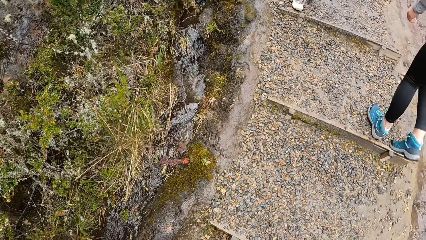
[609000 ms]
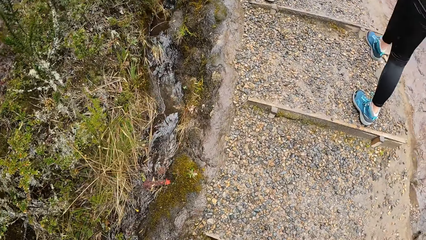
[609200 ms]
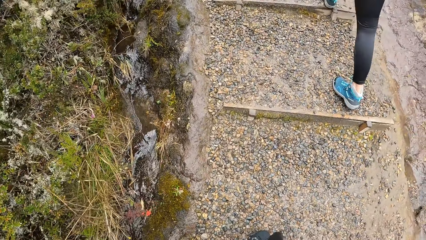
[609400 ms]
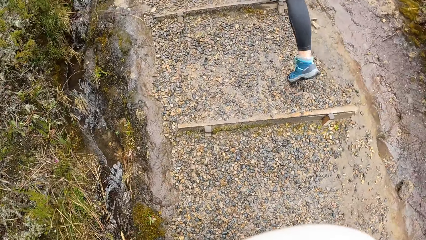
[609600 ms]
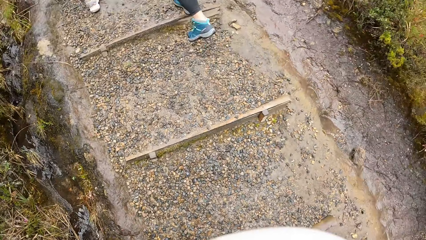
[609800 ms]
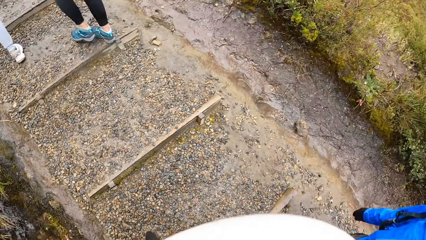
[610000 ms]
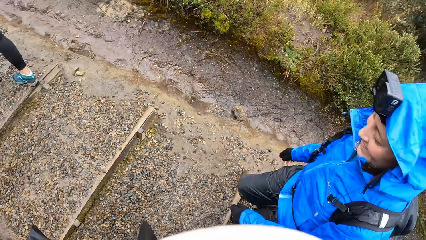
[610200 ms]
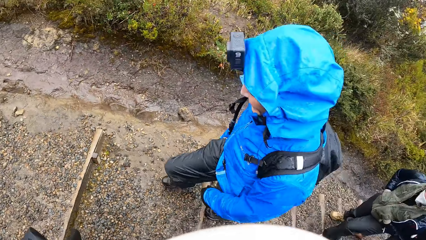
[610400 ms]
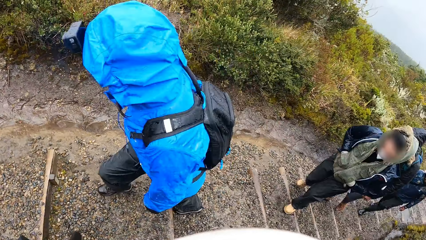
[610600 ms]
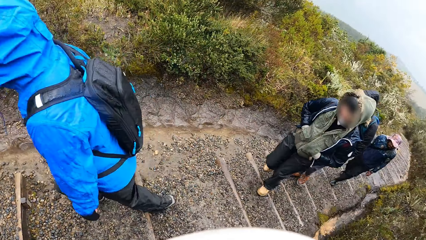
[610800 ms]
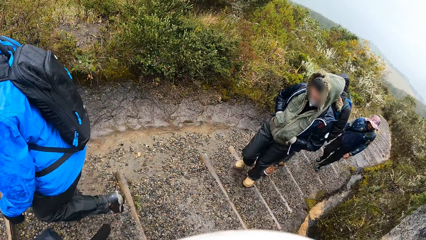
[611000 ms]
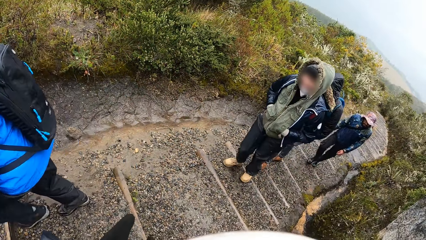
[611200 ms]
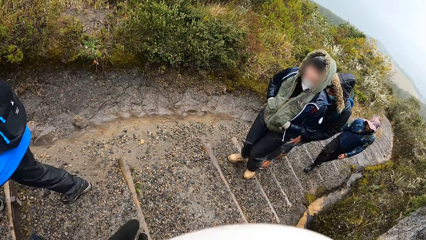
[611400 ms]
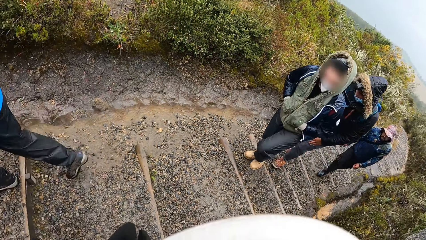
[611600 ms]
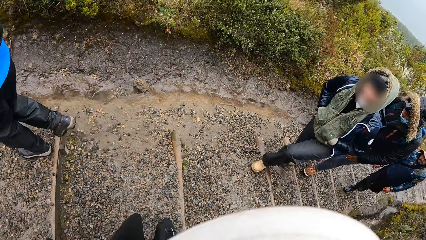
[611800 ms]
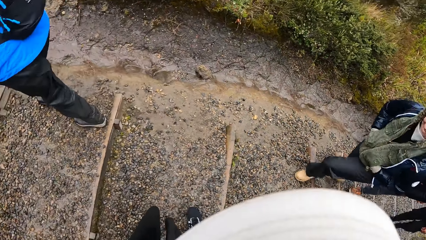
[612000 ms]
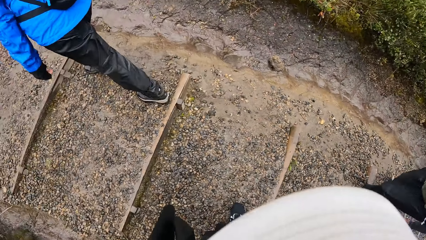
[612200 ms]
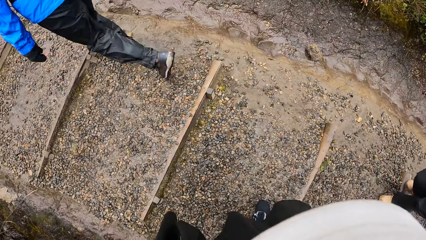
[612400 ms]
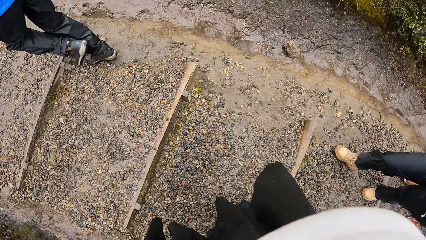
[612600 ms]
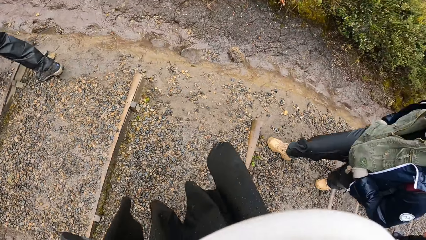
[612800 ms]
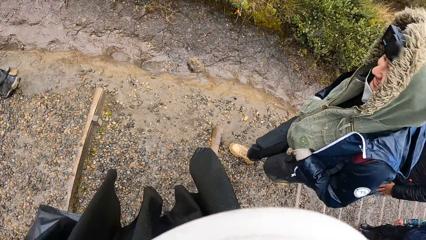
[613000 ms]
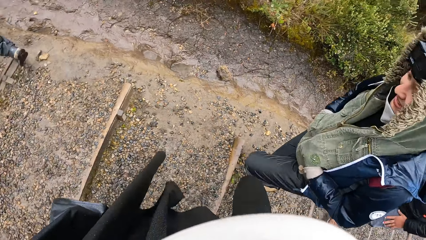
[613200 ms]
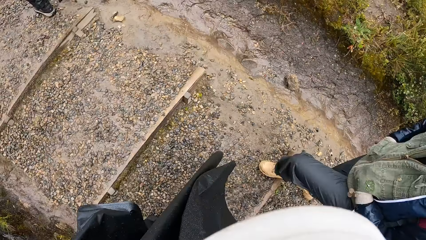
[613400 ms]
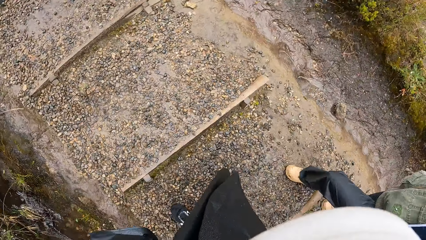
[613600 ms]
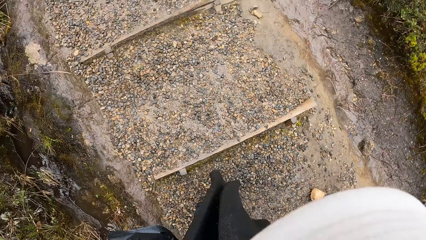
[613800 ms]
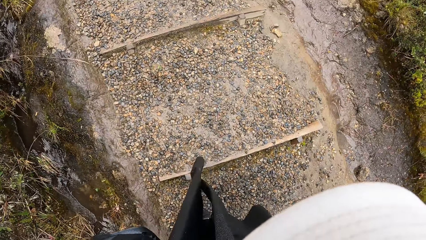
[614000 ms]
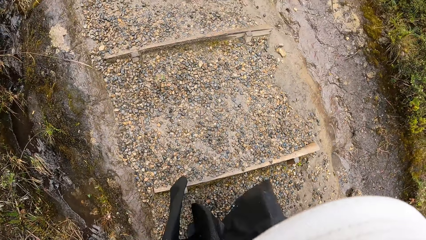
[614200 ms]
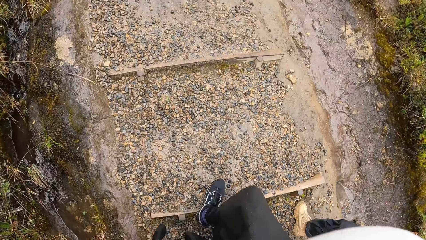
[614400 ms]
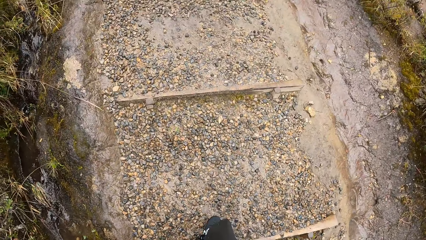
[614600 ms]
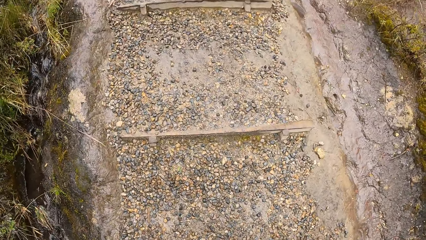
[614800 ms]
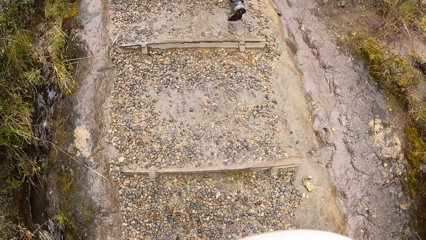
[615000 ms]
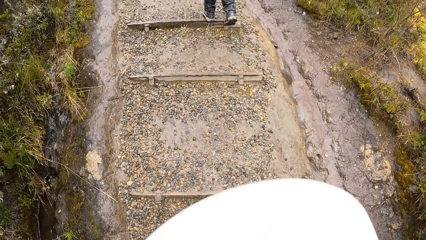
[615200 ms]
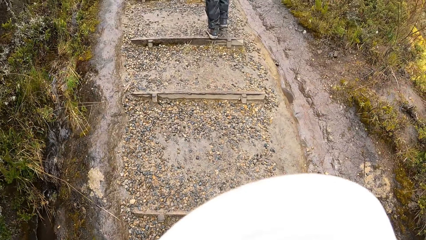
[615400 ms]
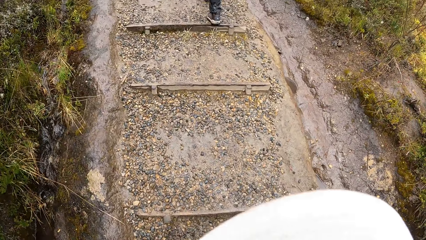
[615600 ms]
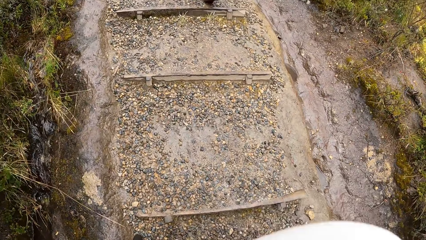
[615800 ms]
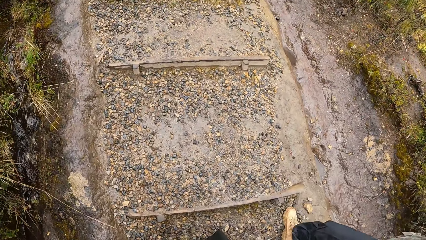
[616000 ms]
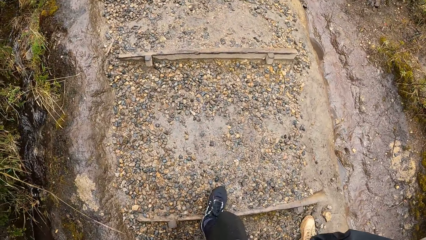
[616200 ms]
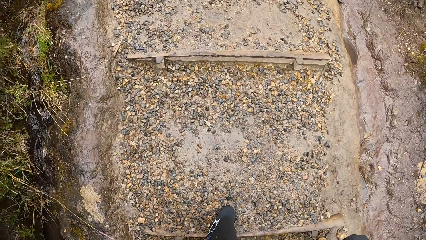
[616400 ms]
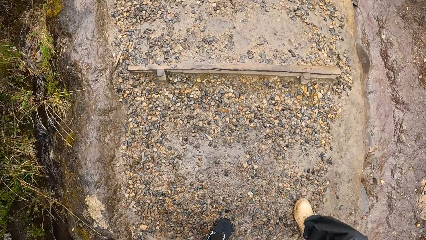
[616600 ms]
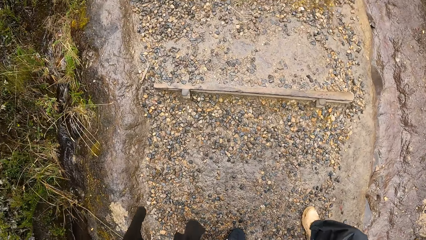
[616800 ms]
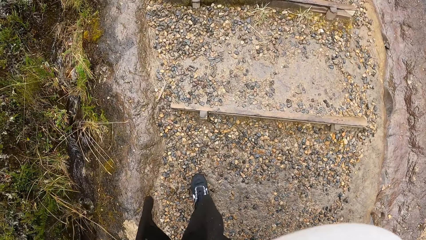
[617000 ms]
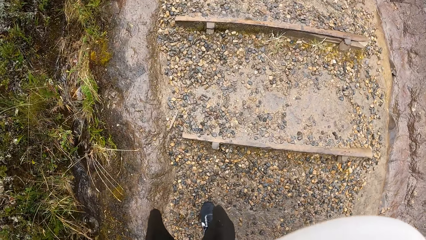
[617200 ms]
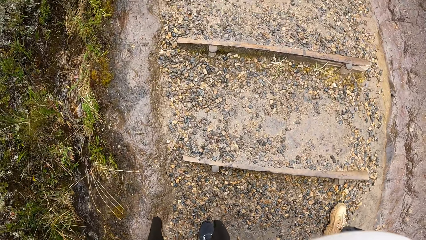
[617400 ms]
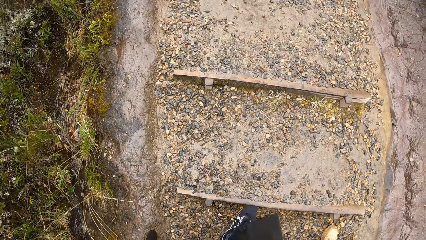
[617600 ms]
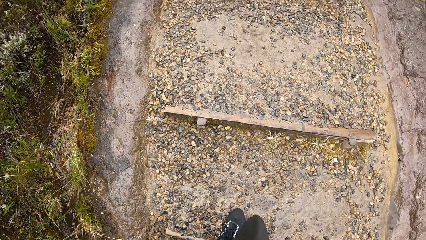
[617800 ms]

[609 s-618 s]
The camera wearer stands on the footpath. A man walks past the camera wearer. The camera wearer walks around the park.

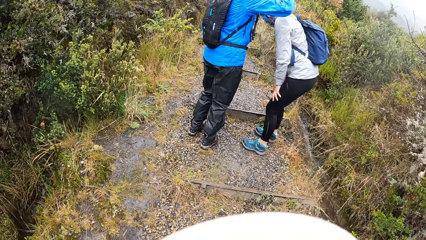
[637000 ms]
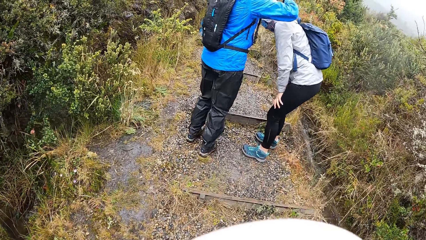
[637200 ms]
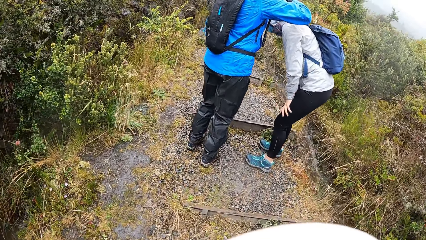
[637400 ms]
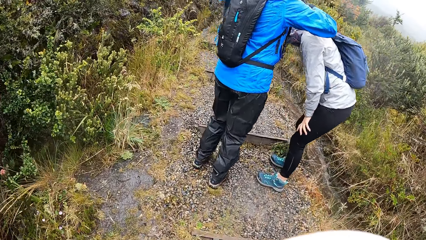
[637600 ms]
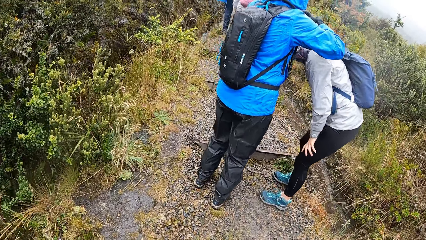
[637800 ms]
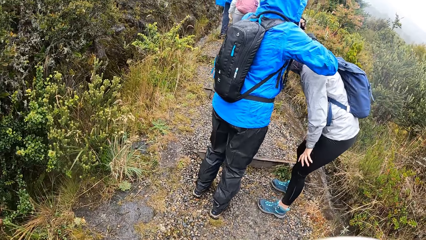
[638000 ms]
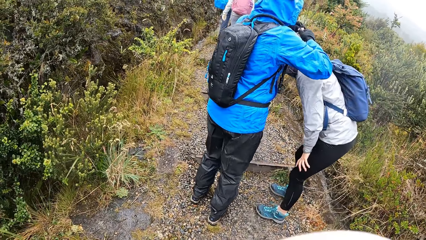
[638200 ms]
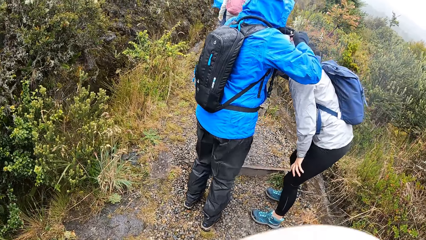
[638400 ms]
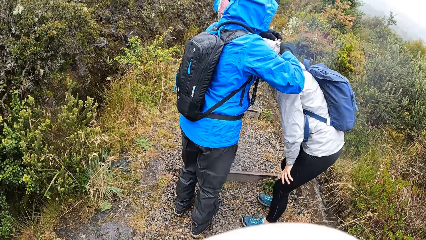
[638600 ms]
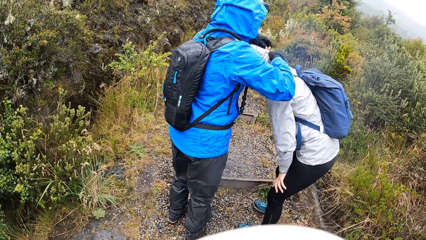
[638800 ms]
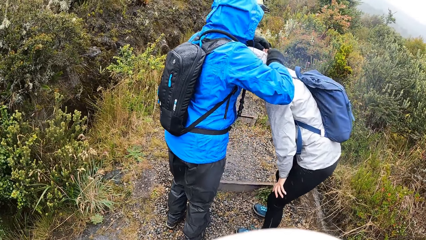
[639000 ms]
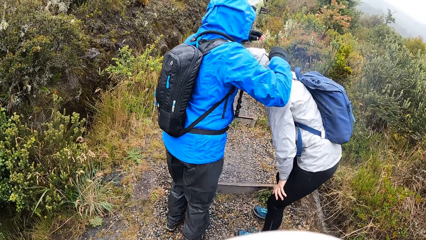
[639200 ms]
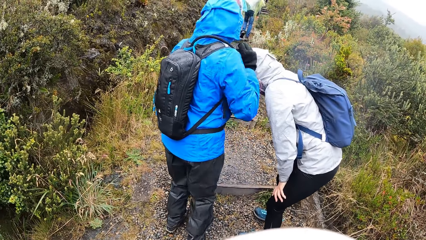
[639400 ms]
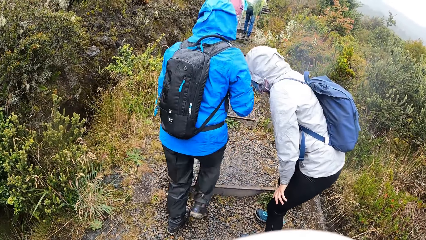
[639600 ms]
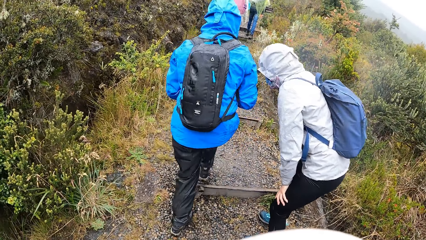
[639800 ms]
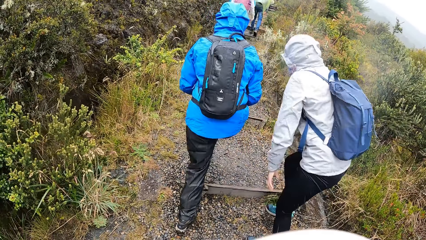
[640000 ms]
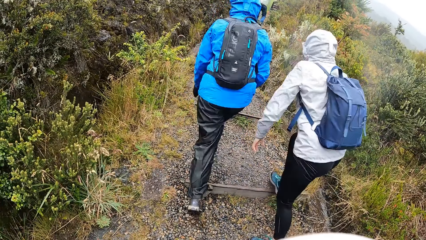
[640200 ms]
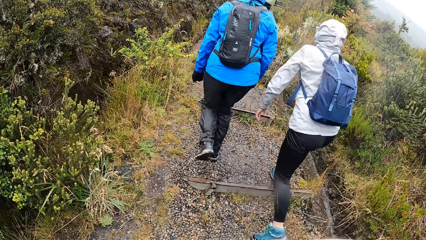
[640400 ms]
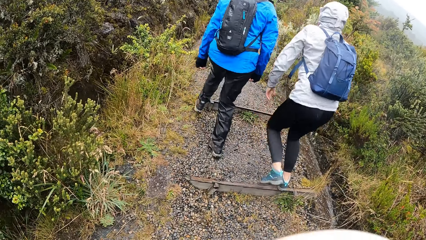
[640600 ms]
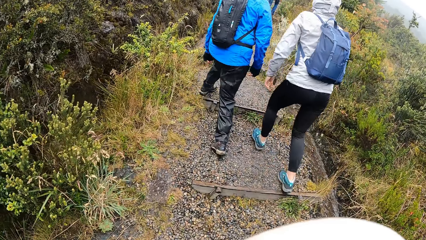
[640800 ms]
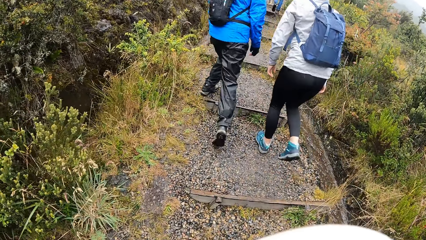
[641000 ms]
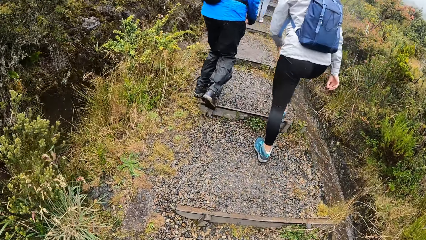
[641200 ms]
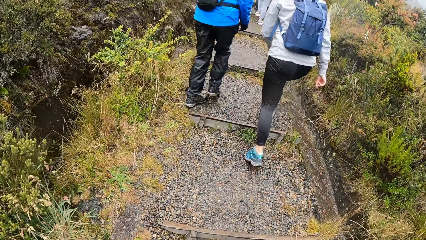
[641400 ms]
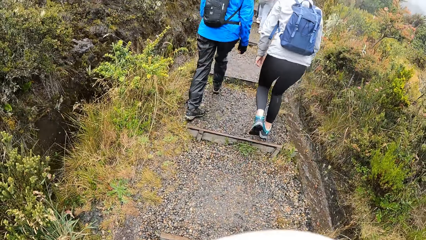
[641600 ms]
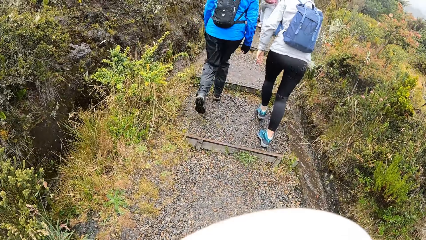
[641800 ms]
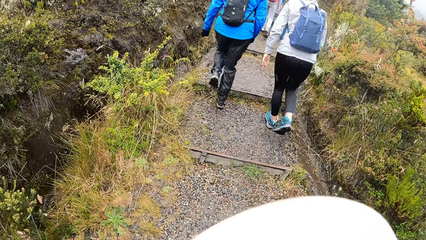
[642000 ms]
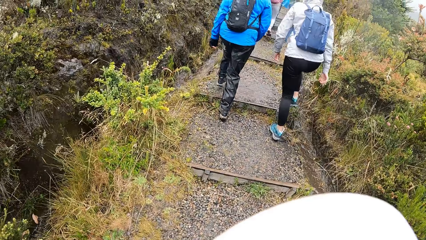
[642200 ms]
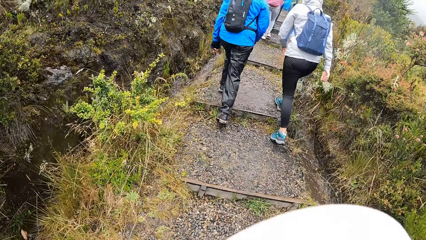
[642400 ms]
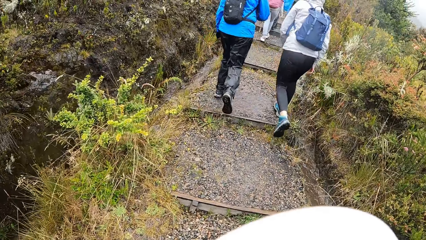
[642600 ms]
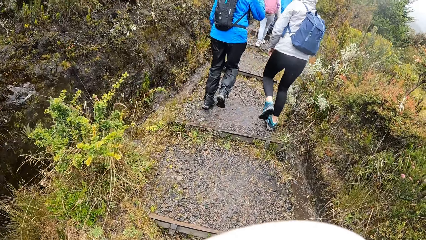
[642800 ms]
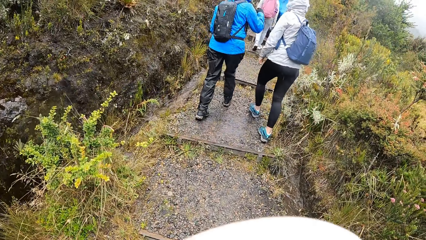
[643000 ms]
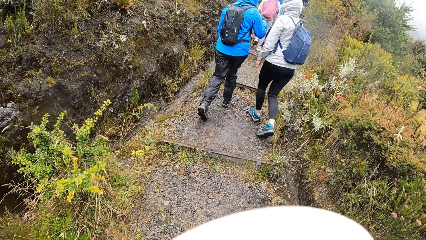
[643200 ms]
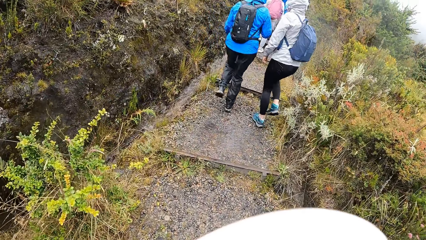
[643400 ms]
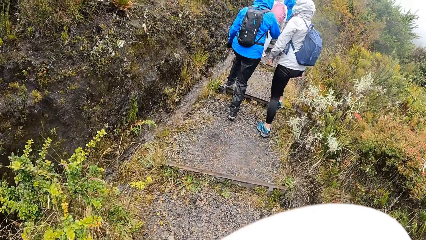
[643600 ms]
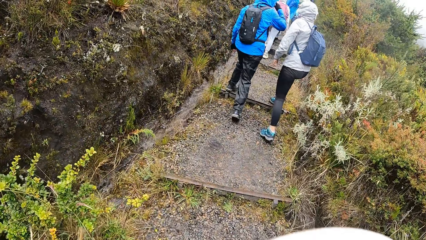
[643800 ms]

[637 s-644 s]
A man ties a hoodie of a woman with both hands. The man pulls his hand off the woman and walks around the park. The camera wearer walks around the park. The man interacts with the woman.
